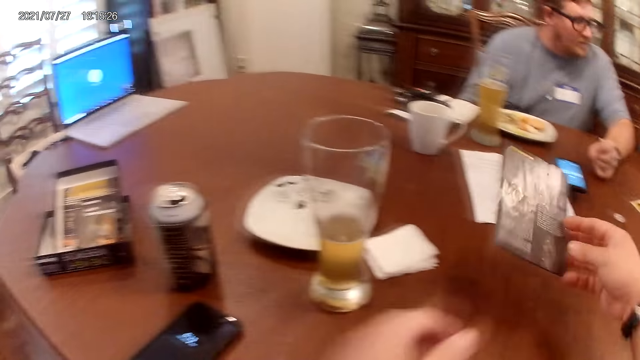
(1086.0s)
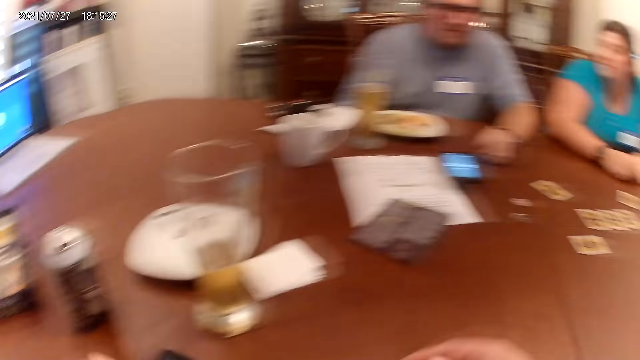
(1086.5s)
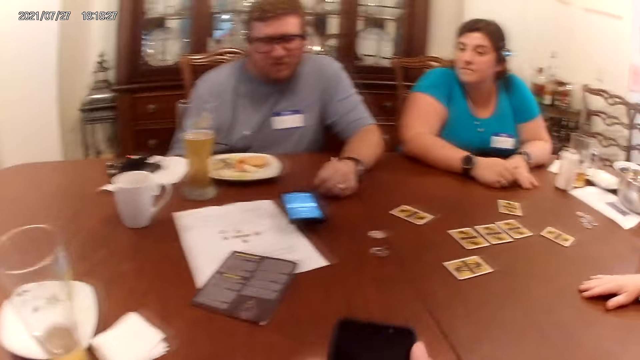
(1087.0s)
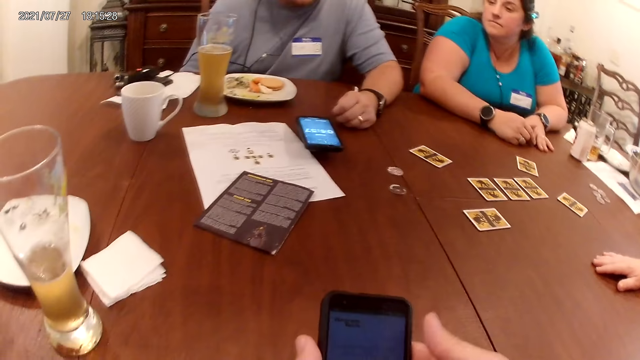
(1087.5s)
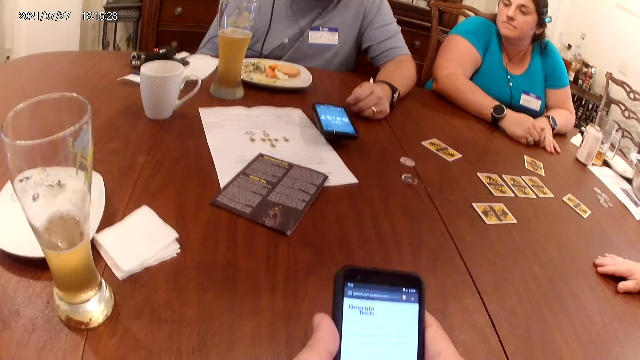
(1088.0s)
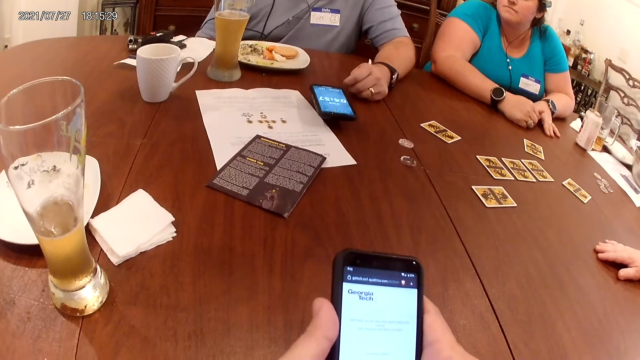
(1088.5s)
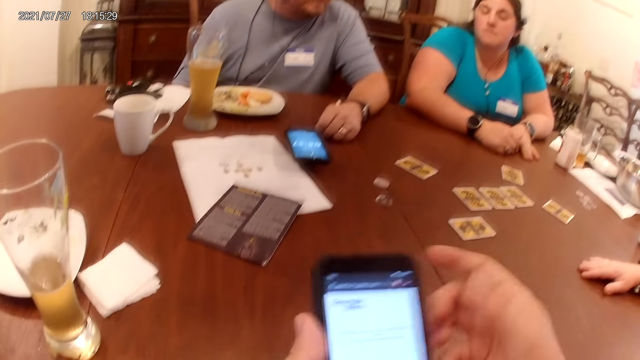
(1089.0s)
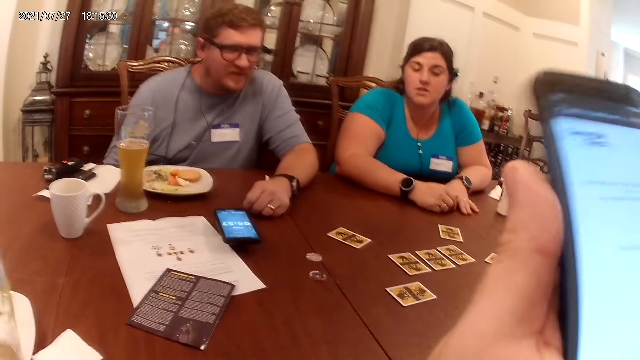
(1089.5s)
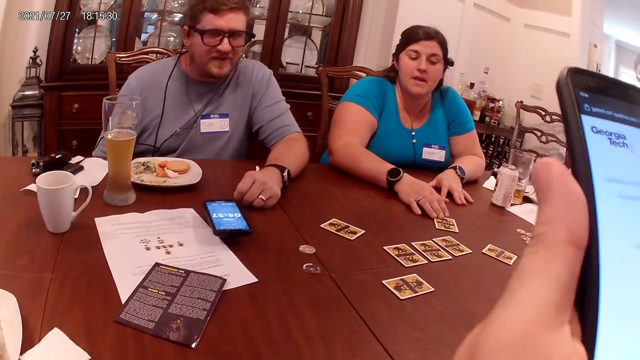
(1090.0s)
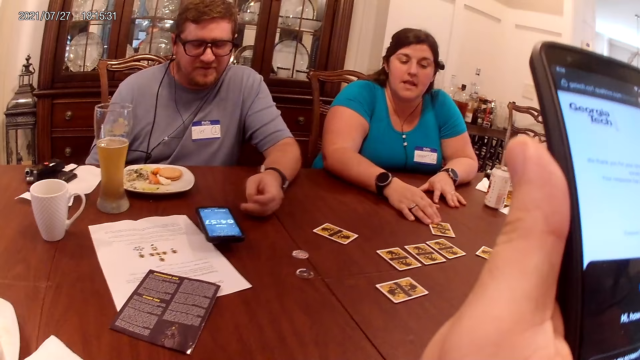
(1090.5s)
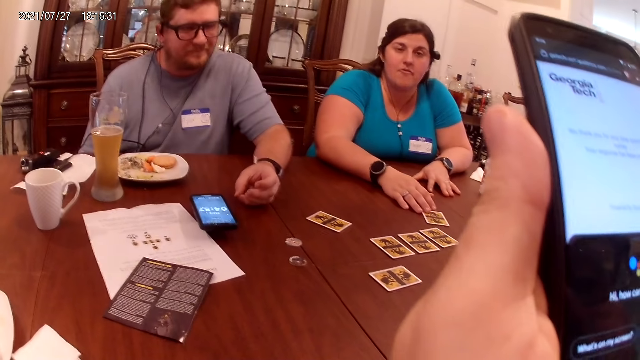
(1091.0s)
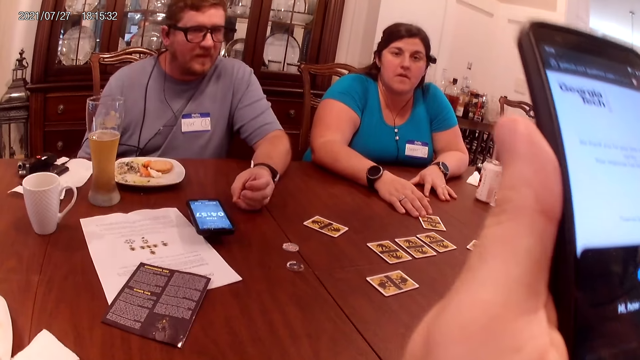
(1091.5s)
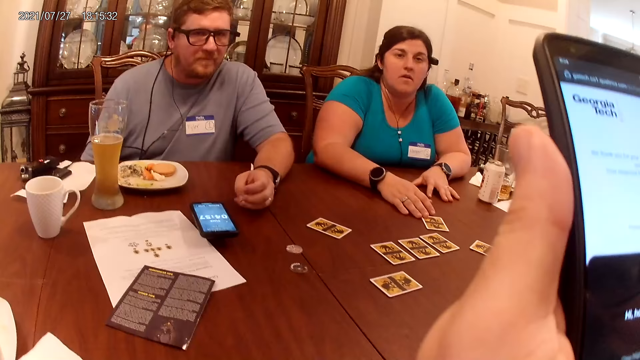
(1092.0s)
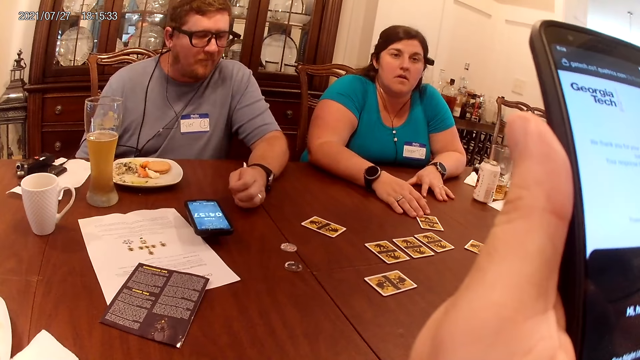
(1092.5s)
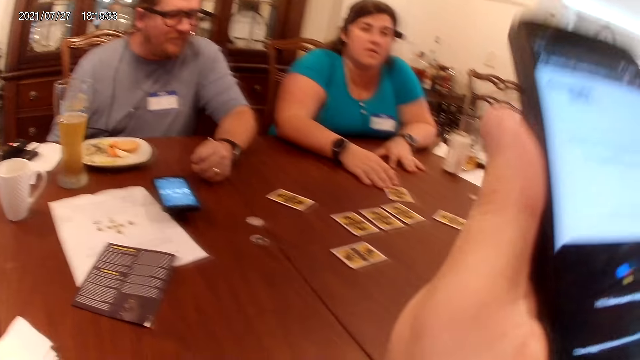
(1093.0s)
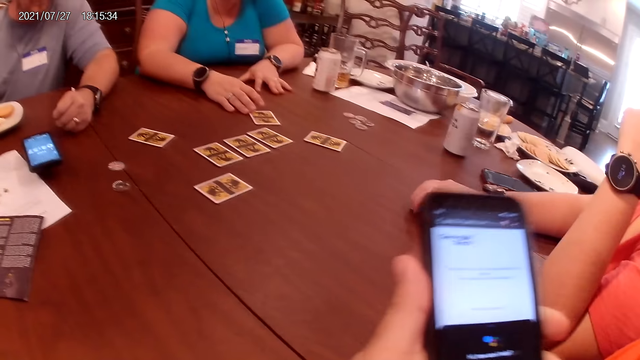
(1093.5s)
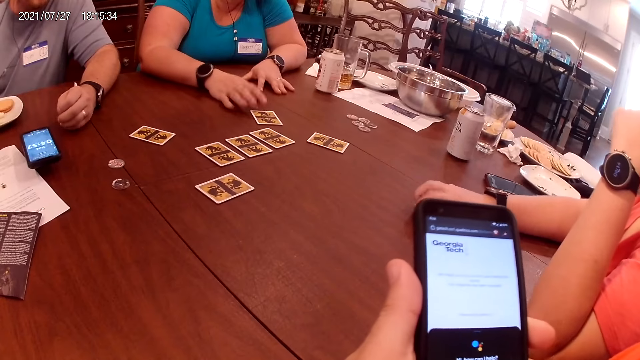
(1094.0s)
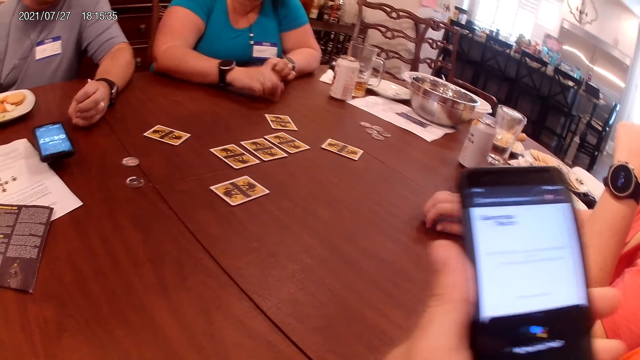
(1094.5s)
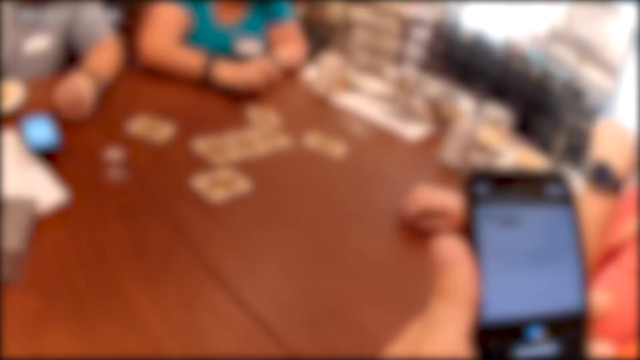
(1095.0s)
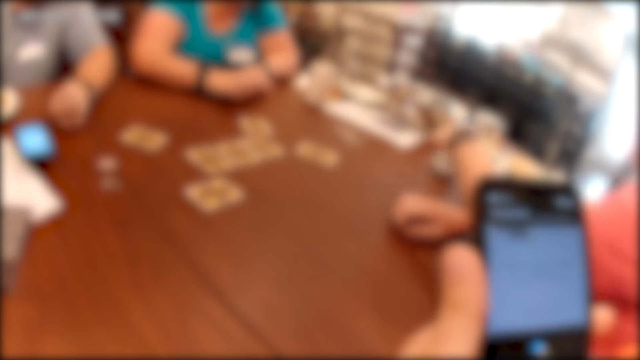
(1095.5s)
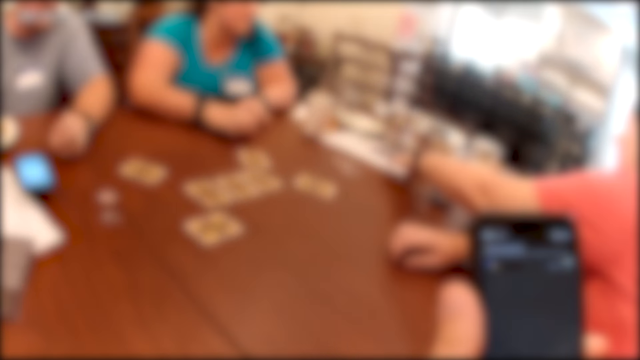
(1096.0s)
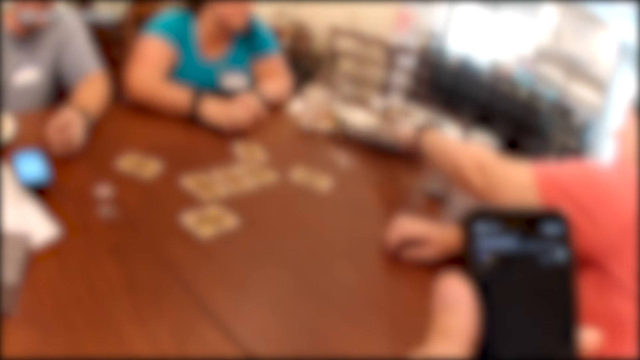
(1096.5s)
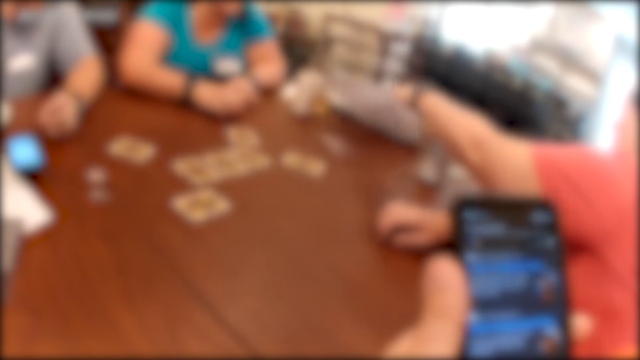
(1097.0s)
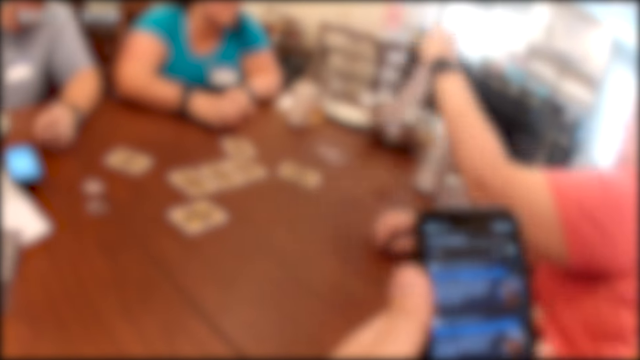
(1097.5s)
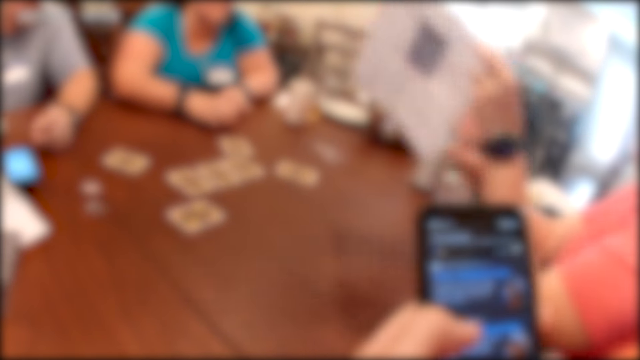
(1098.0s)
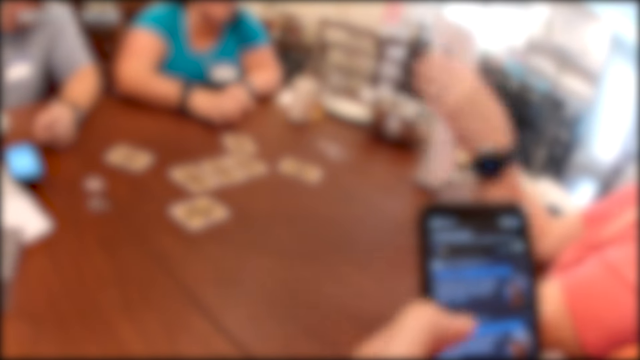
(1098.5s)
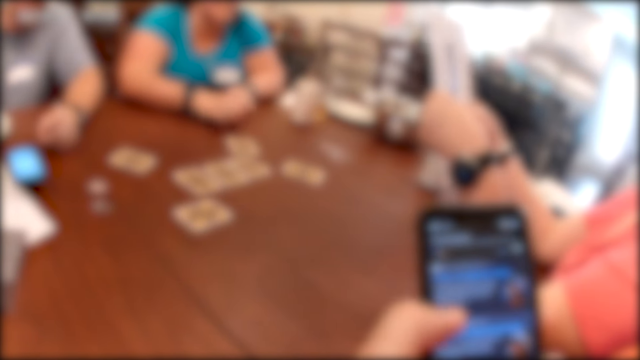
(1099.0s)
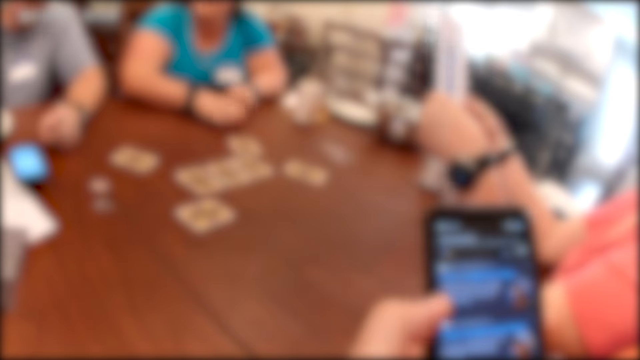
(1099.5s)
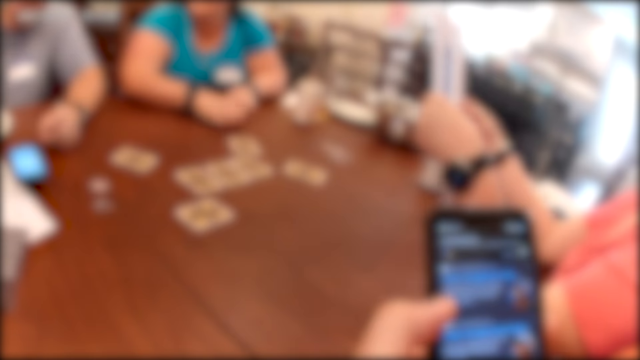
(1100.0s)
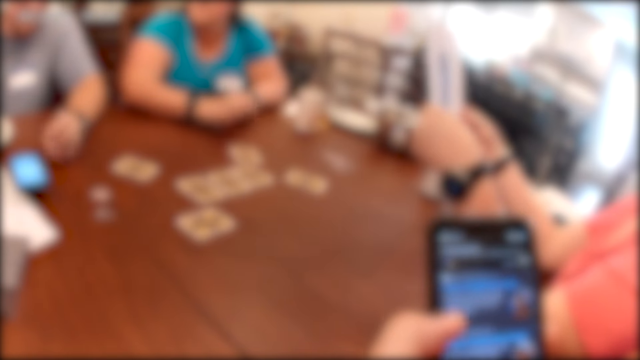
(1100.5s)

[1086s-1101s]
The camera wearer throws the game guide in his right hand on the table. He lifts the phone on the table with his left hand. He operates the phone with his hands. He holds up the phone with his left hand. The woman holds the card on the table with her right hand. Another woman taps her right hand on the table. The first woman taps her hands on the table. A third woman picks up a paper from the table with her left hand. The third woman holds the paper with her hands.

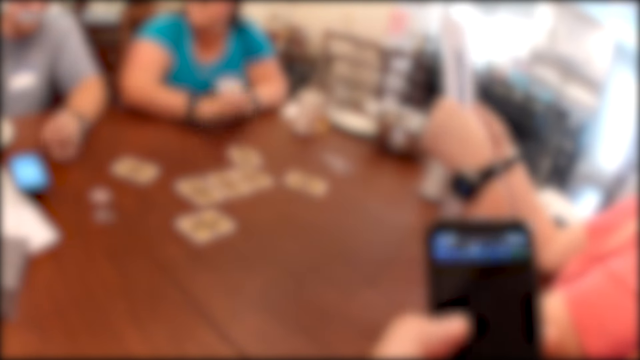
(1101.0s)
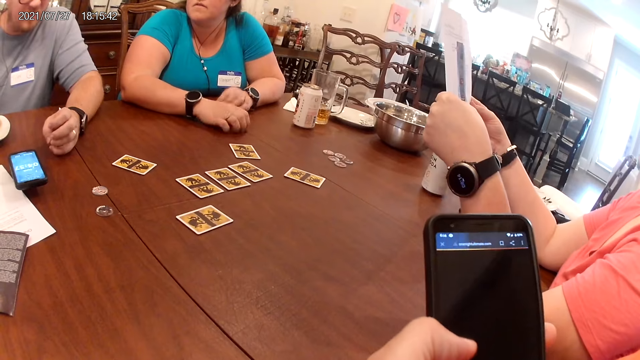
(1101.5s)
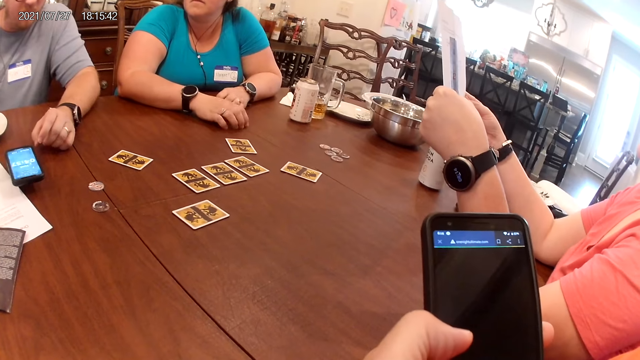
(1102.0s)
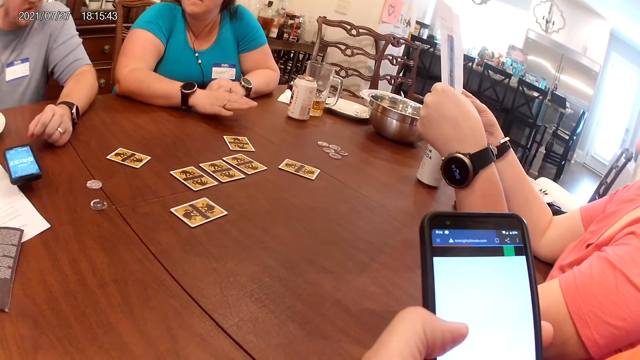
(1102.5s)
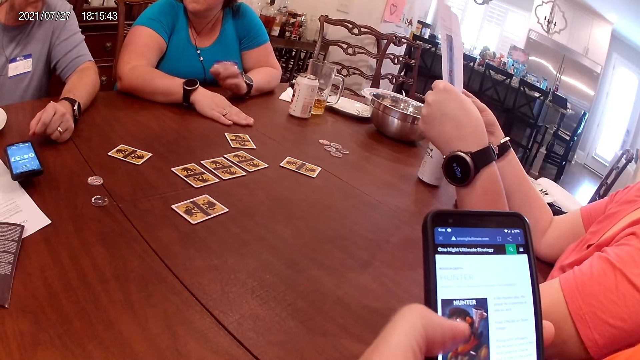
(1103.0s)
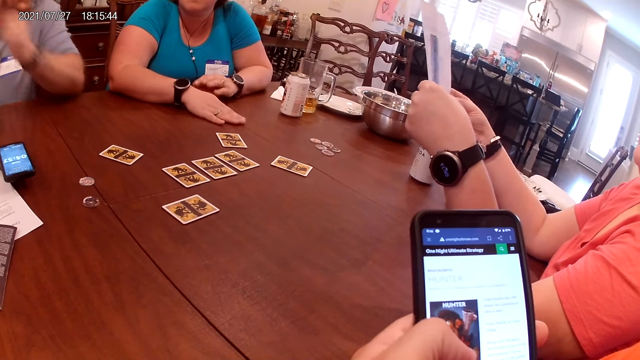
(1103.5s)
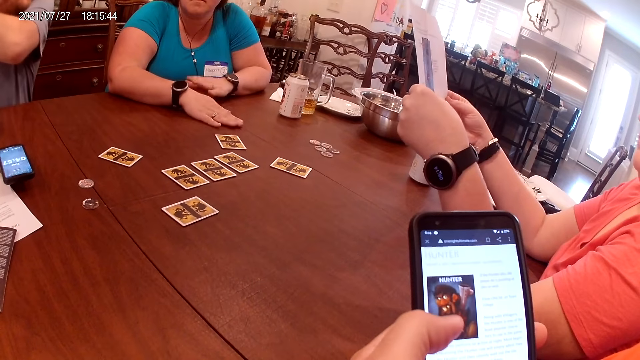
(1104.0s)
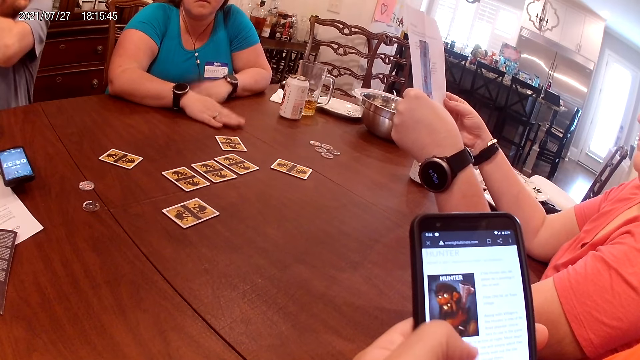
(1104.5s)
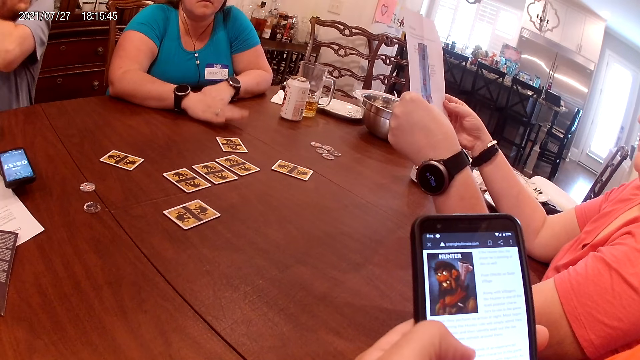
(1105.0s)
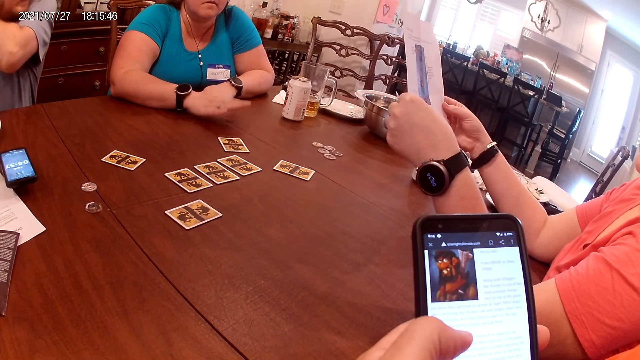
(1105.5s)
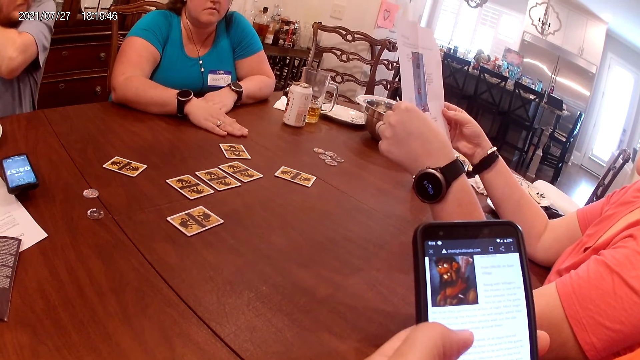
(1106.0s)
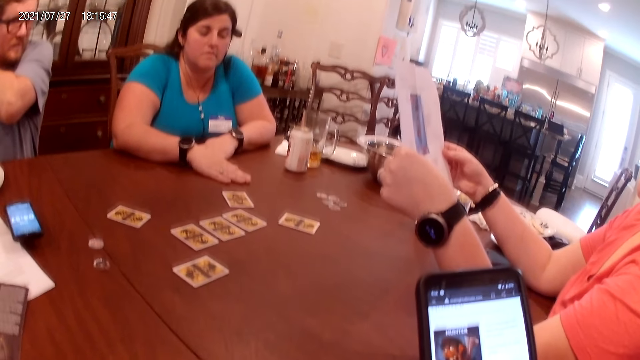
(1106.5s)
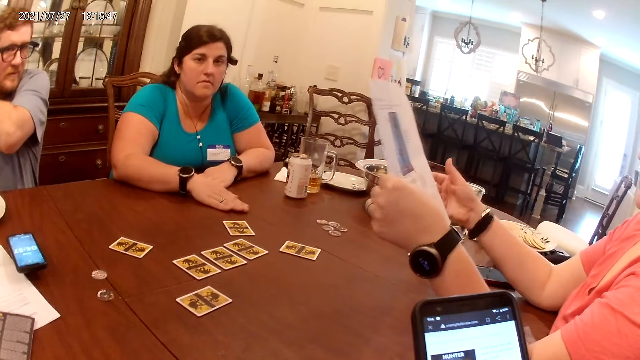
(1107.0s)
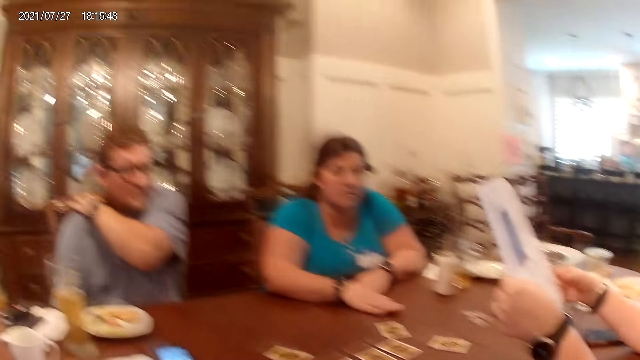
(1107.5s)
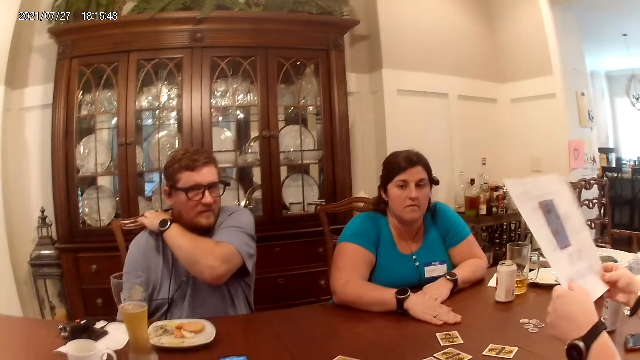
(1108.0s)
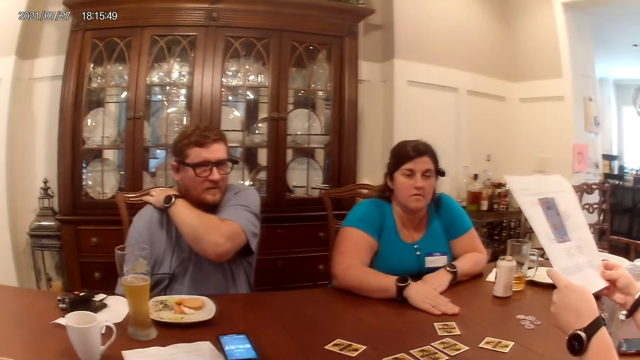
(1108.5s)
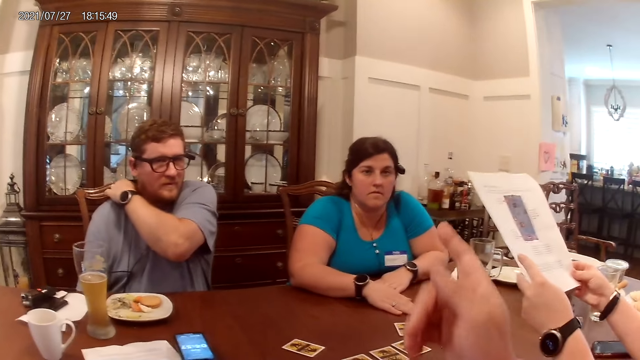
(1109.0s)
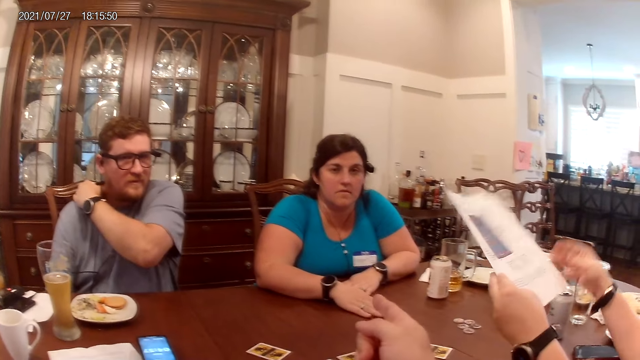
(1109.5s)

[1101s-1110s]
The camera wearer points in front.
